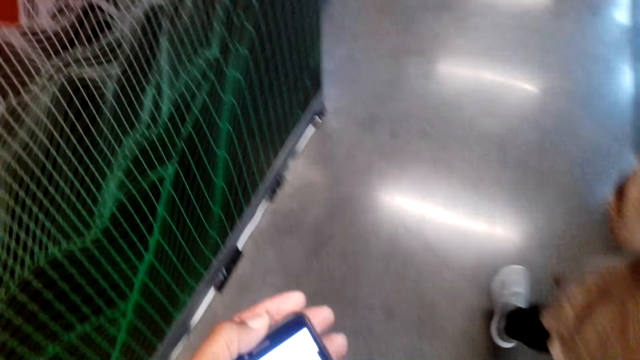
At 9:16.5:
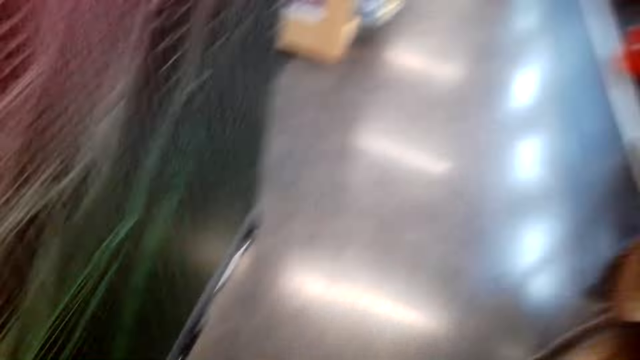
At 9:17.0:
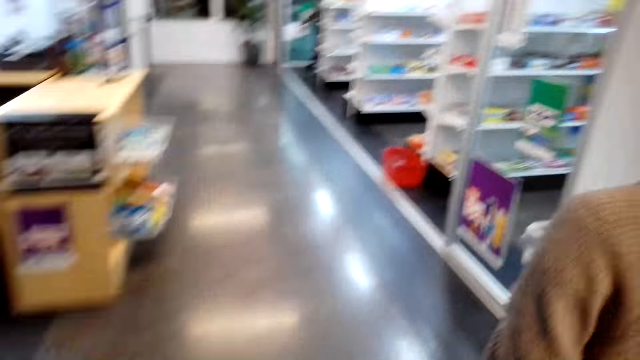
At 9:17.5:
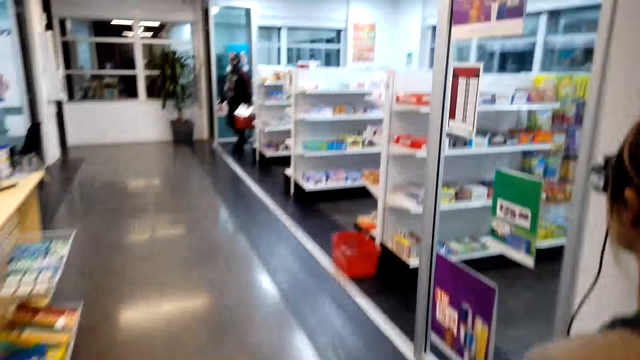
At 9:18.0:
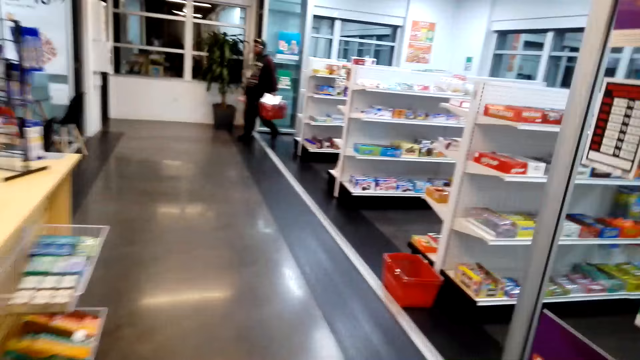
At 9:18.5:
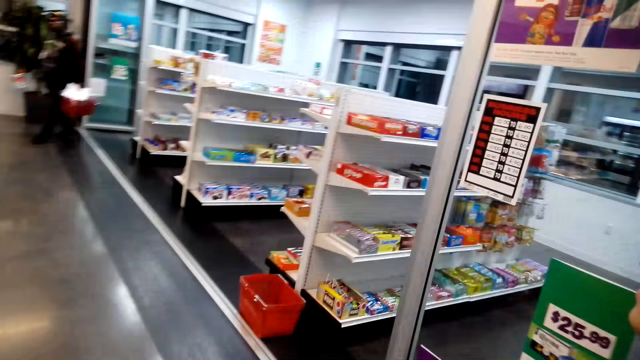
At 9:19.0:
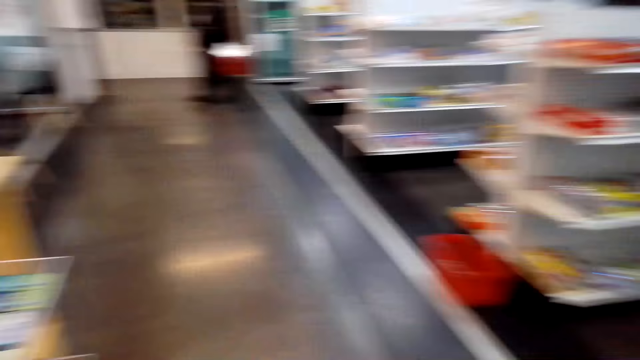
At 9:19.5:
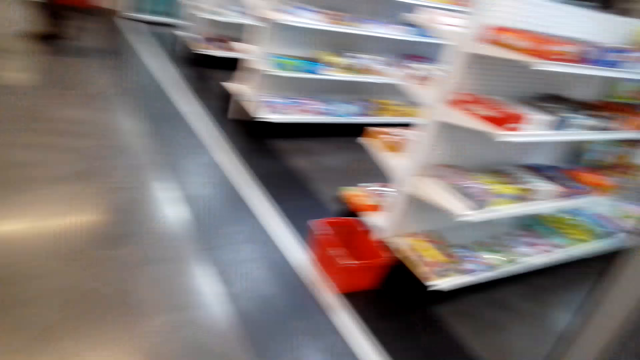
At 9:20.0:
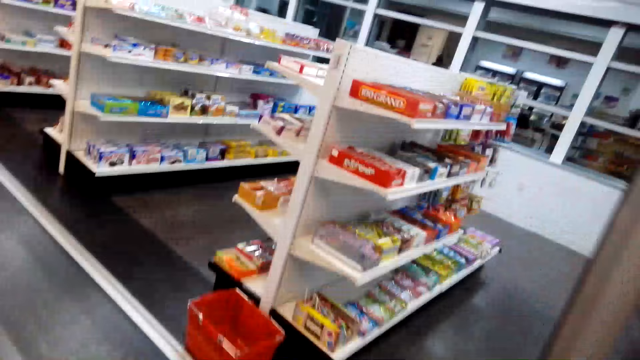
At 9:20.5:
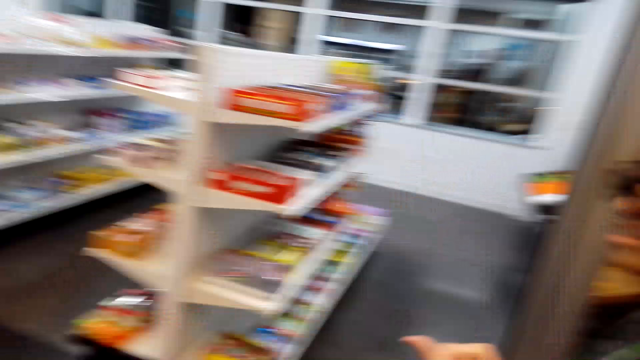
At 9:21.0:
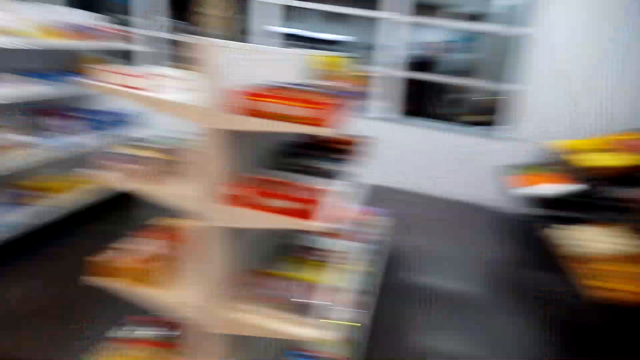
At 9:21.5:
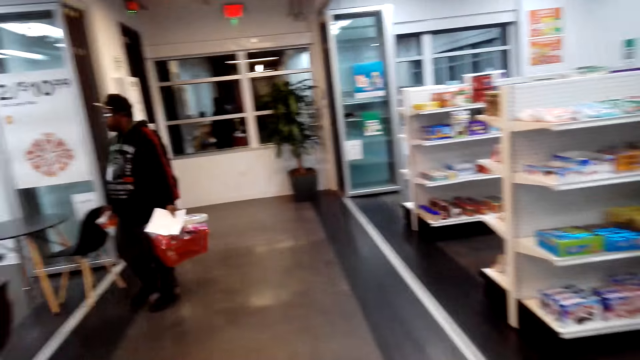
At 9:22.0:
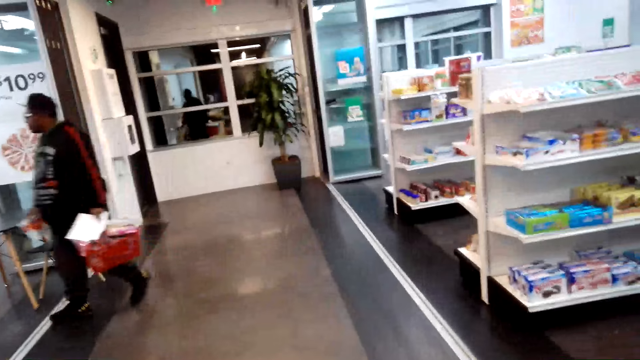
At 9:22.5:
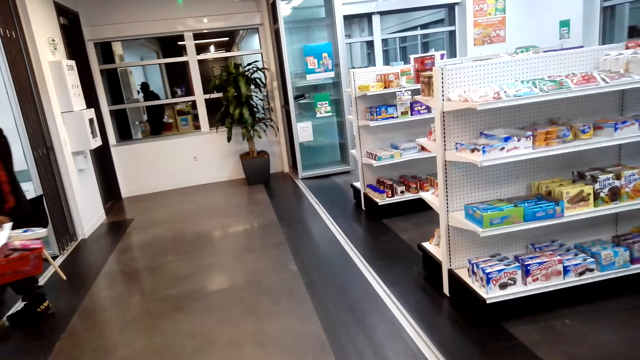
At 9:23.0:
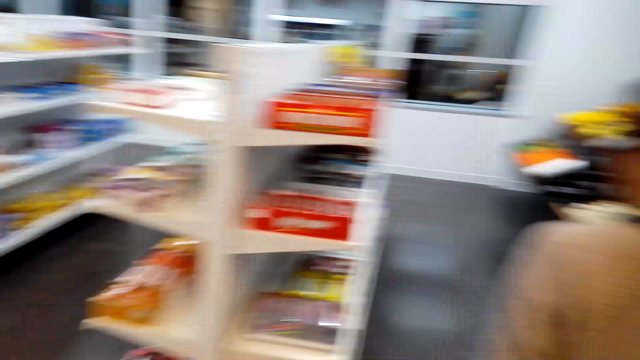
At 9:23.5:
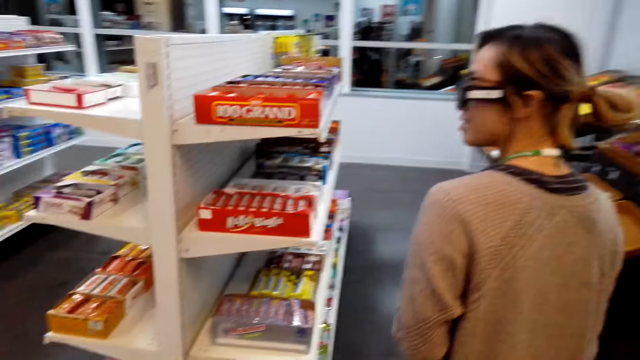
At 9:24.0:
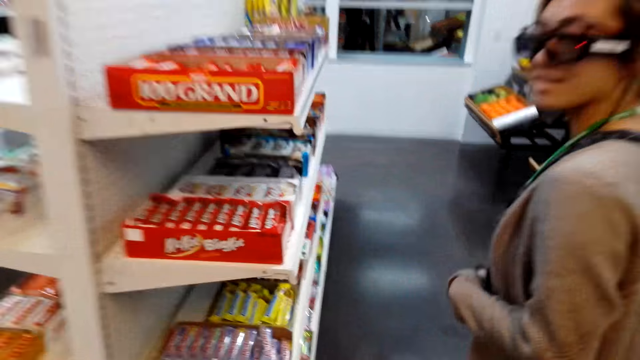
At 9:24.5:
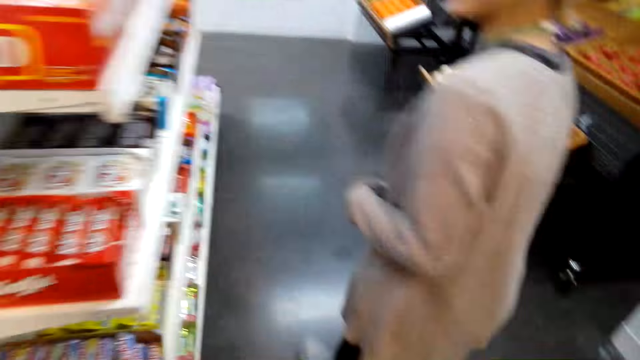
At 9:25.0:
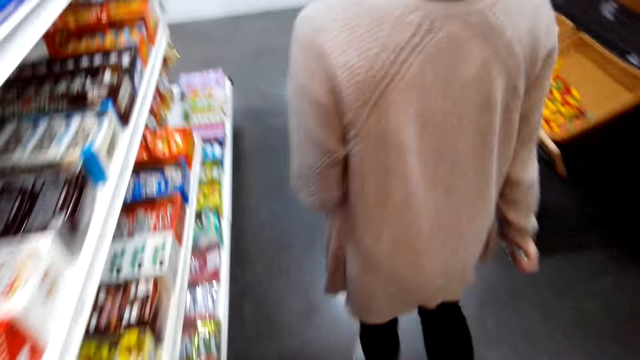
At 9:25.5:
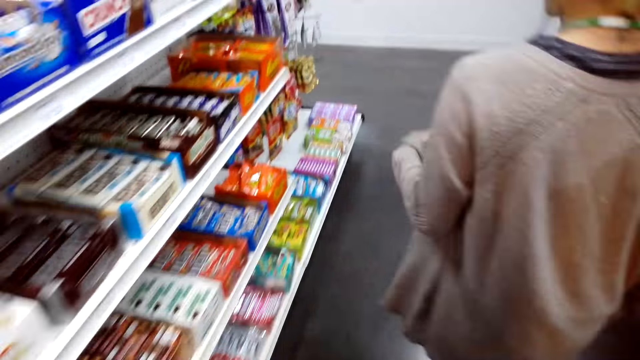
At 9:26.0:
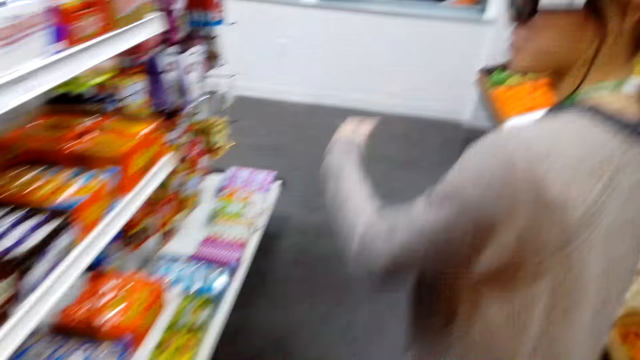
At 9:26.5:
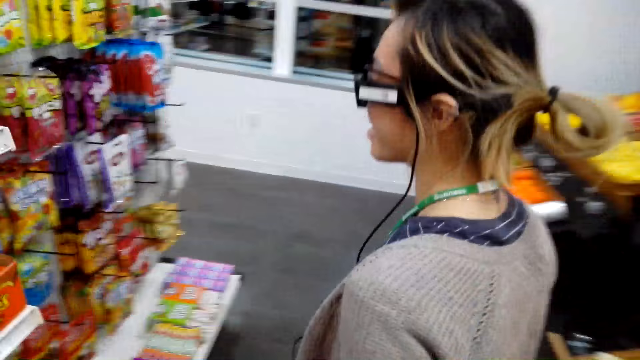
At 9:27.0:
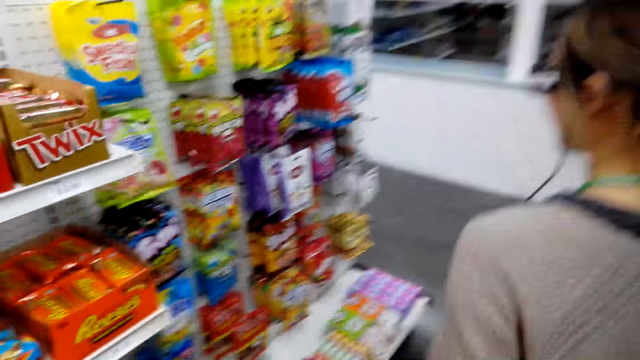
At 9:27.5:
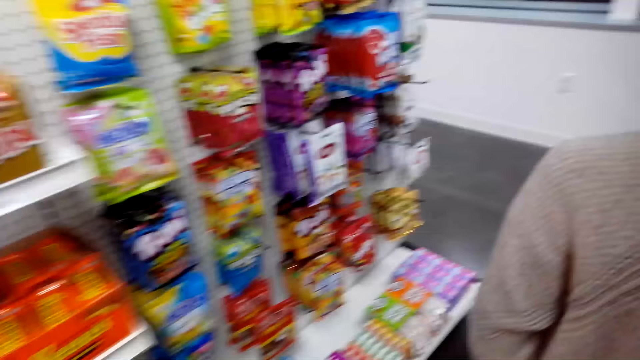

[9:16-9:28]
The camera wearer operates a phone. The camera wearer and a woman walk to the supermarket. The camera wearer walks around the supermarket. The woman walks around the supermarket.

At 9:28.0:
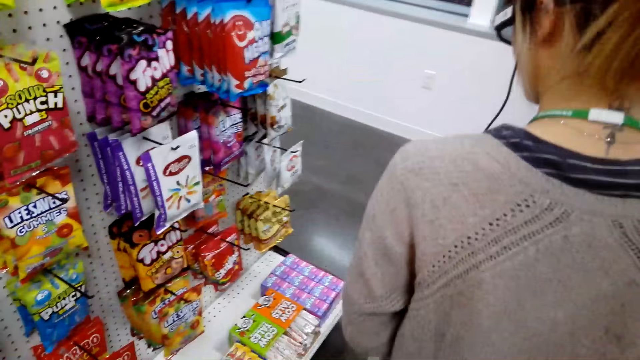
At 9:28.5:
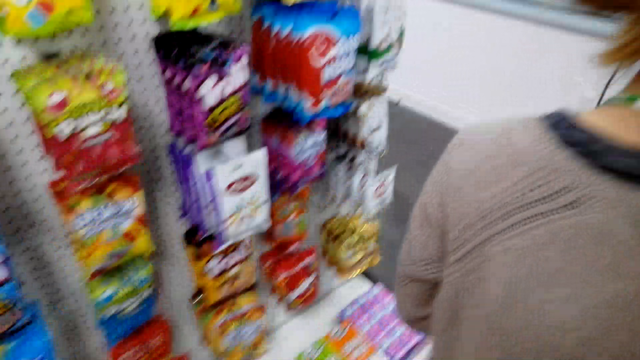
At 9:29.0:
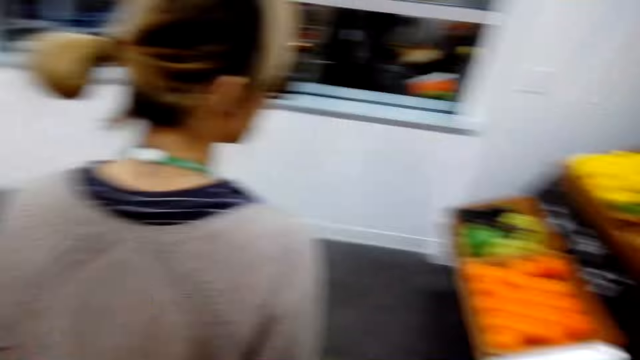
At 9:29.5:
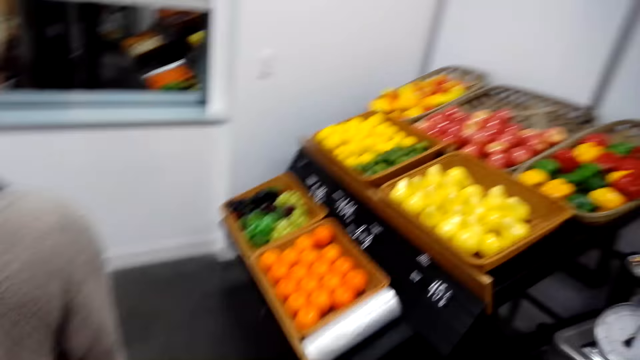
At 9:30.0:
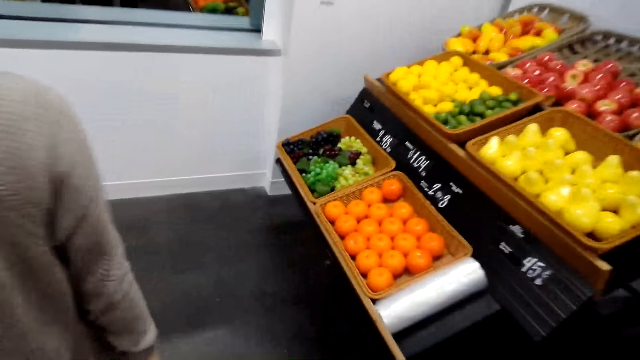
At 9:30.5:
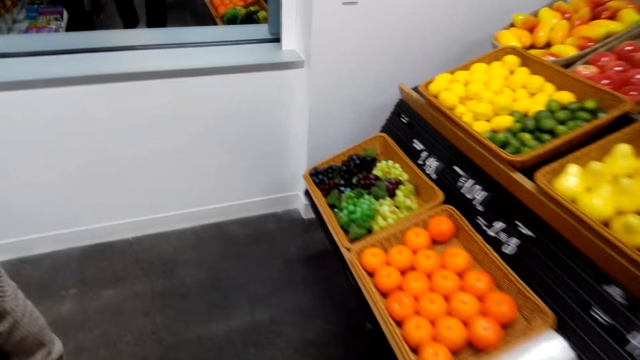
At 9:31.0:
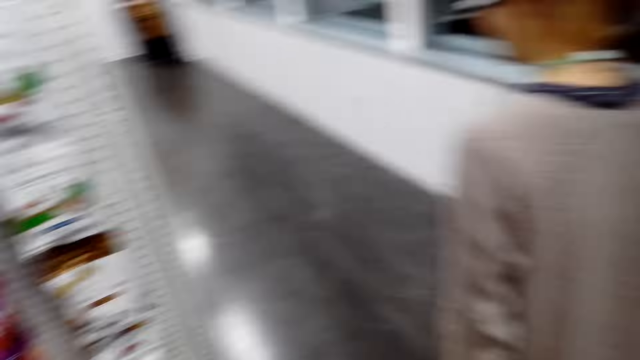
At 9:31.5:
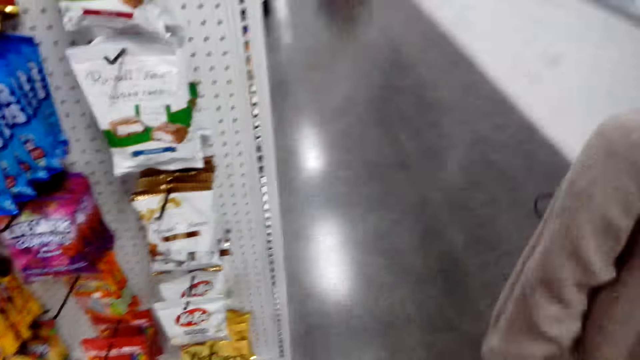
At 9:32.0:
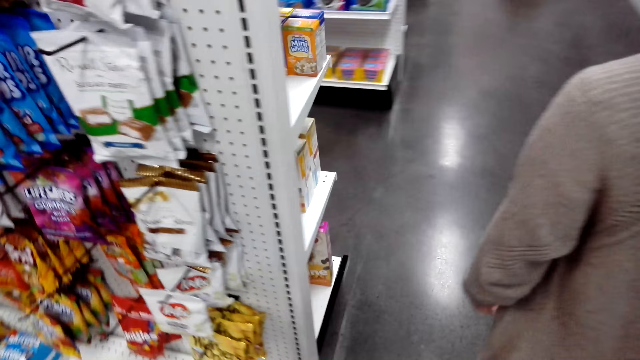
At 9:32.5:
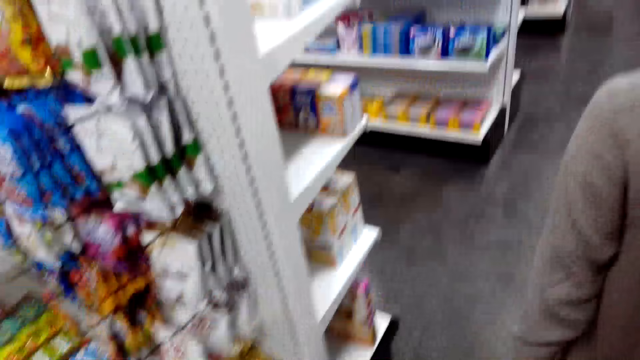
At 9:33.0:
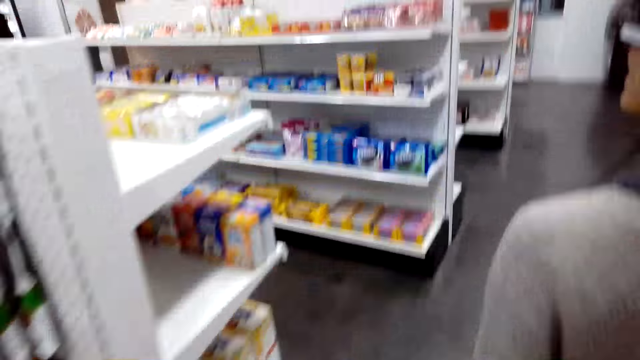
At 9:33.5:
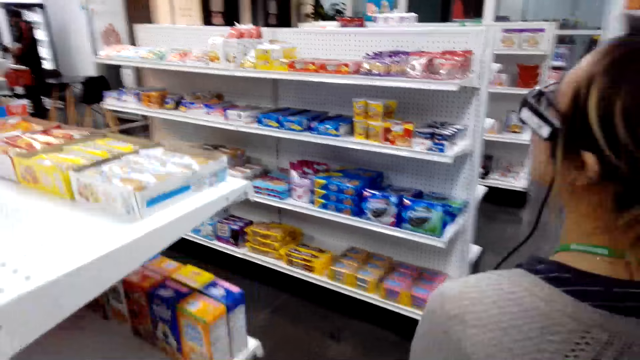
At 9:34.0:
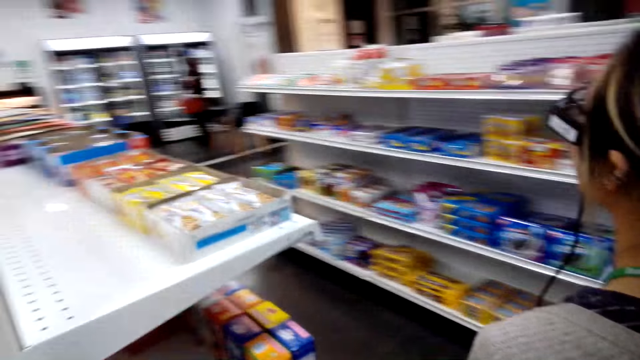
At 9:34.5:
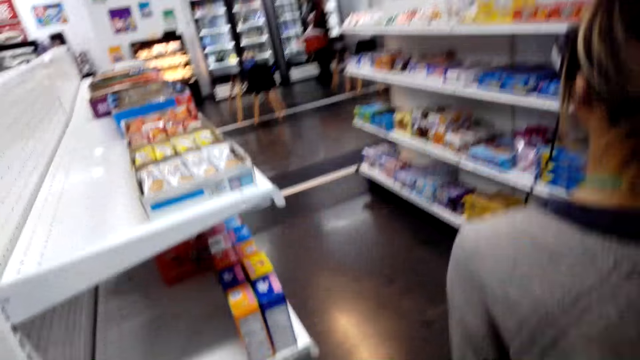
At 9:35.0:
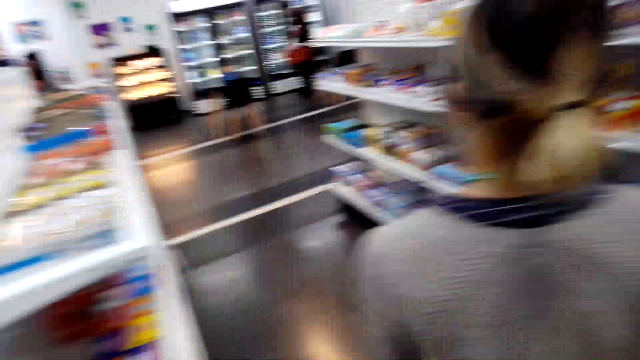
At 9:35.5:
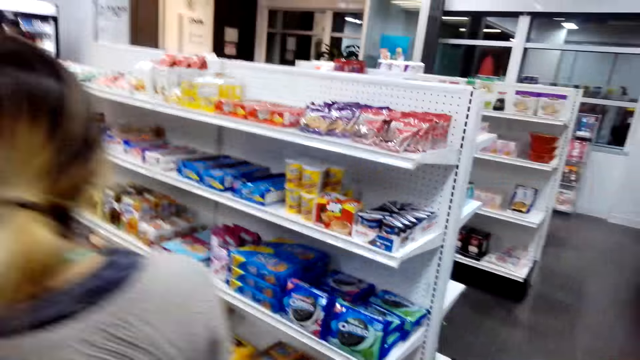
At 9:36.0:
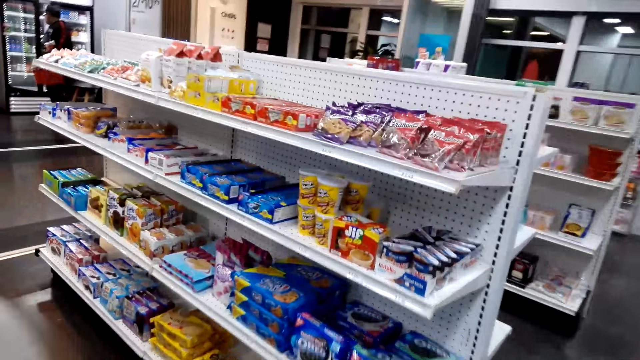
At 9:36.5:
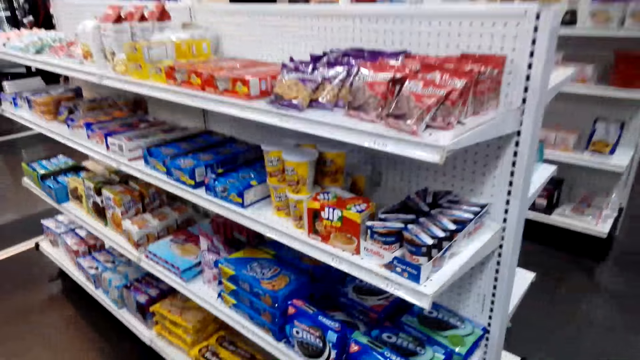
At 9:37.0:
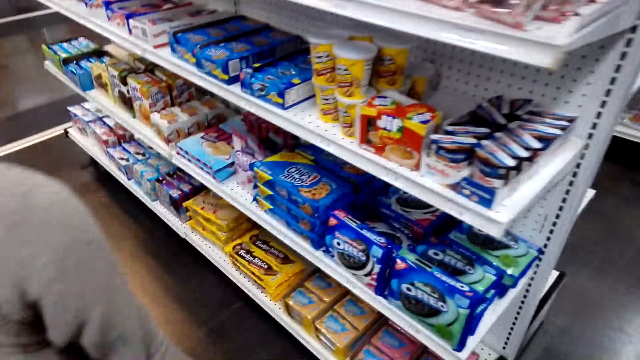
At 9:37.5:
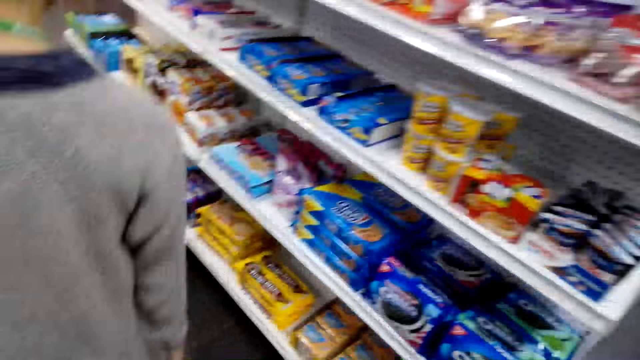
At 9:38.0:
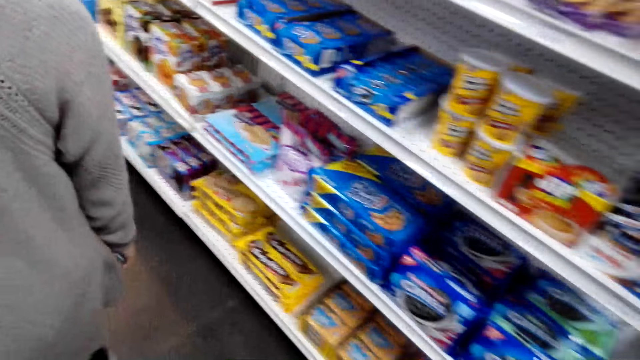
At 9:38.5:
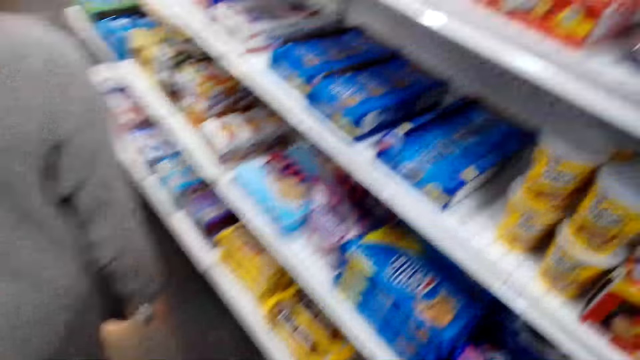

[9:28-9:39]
The camera wearer looks at the vegetables. They walk around the supermarket.
